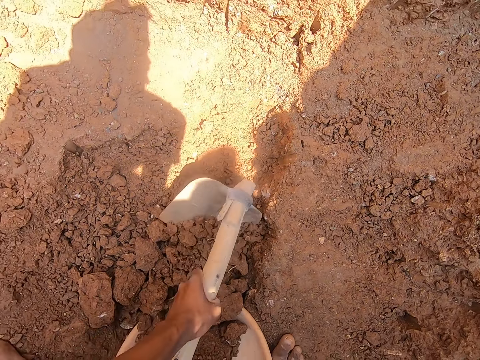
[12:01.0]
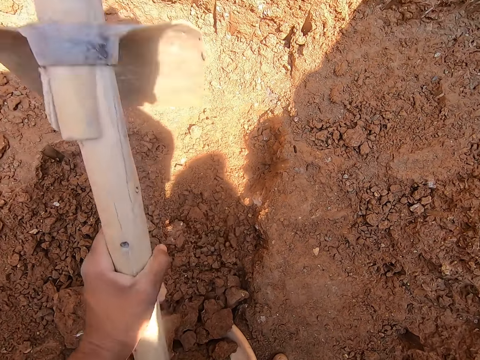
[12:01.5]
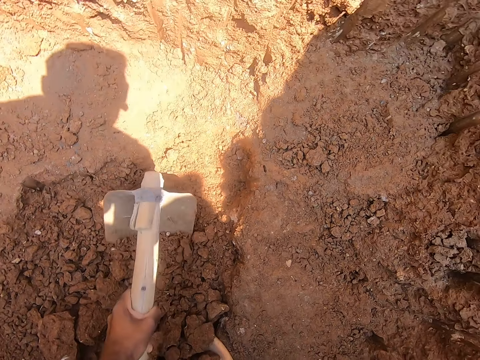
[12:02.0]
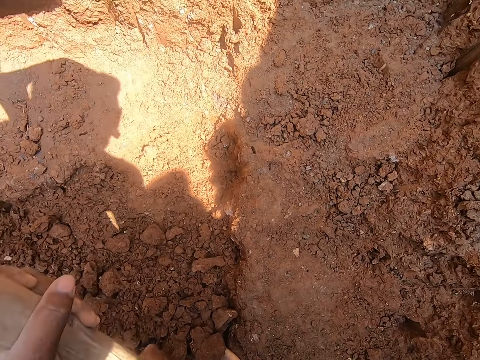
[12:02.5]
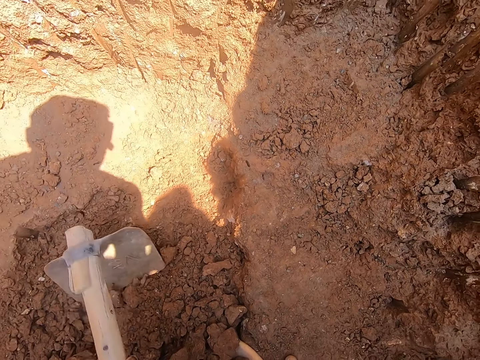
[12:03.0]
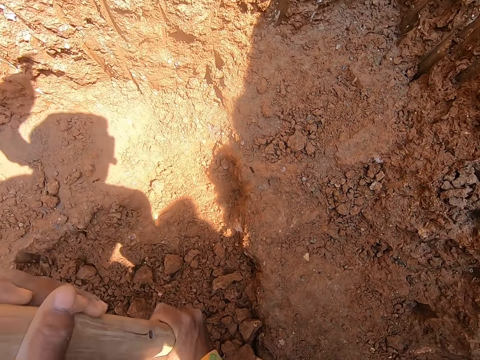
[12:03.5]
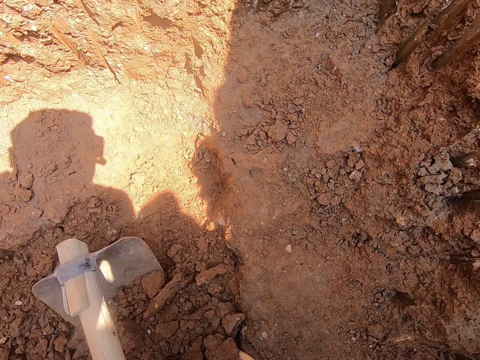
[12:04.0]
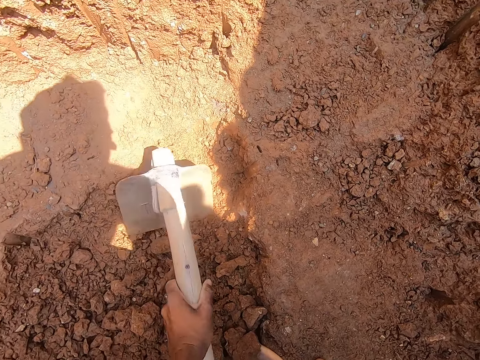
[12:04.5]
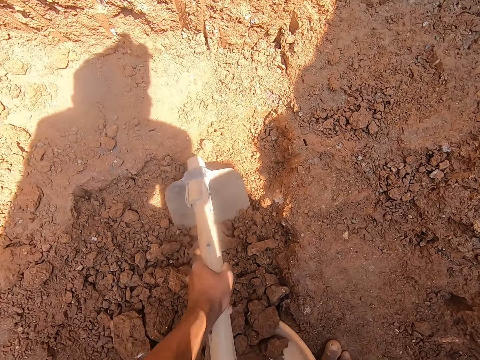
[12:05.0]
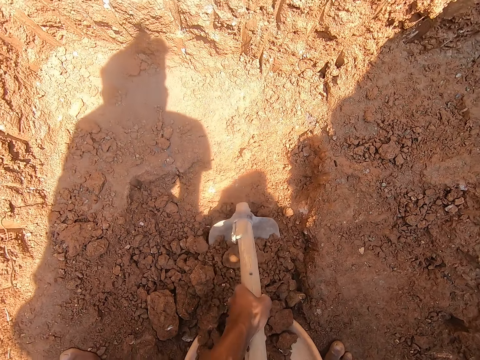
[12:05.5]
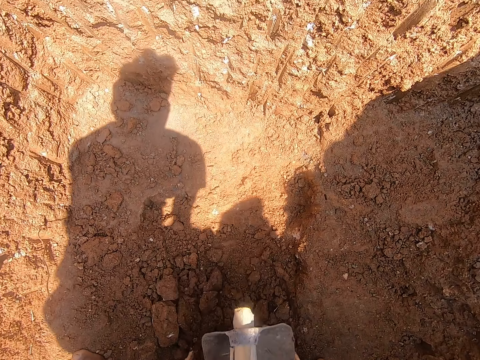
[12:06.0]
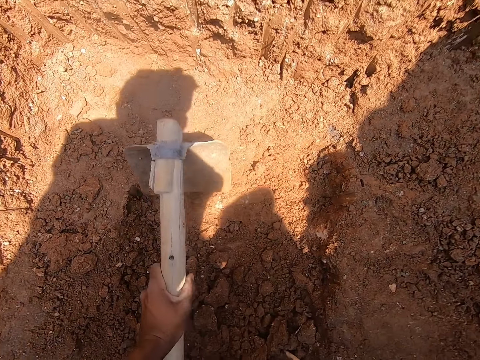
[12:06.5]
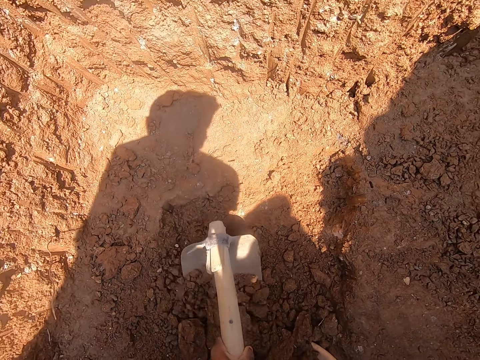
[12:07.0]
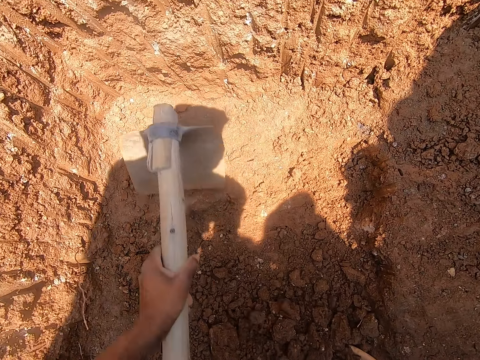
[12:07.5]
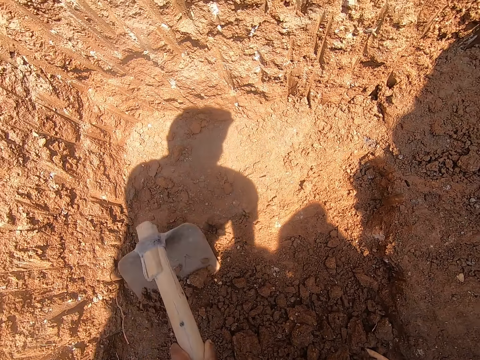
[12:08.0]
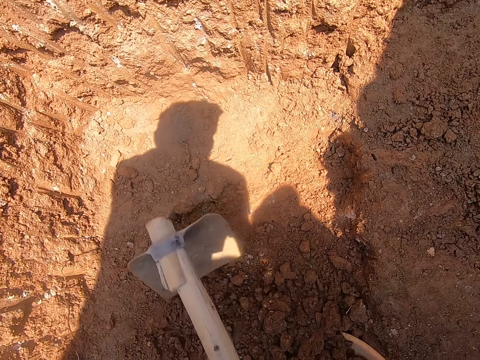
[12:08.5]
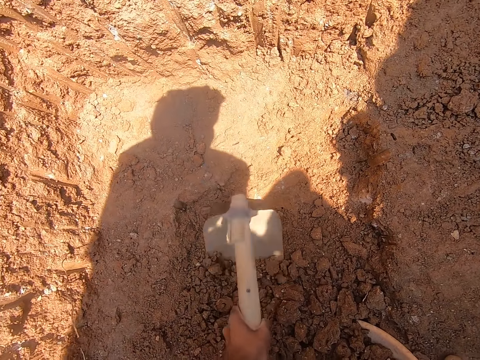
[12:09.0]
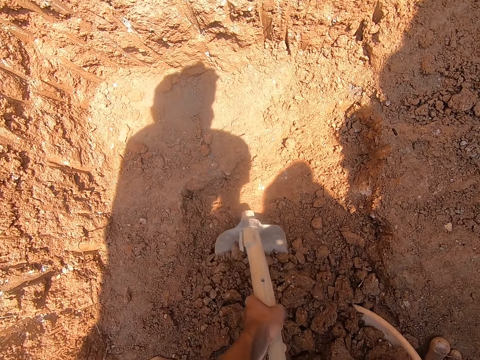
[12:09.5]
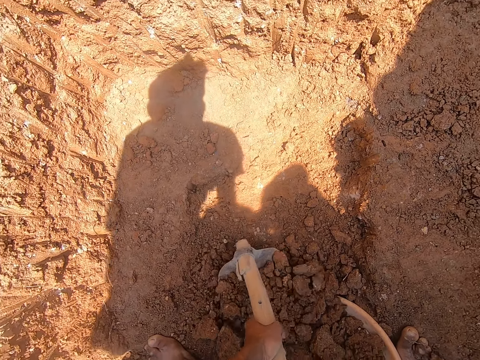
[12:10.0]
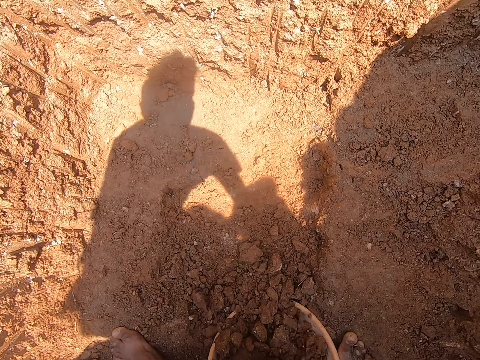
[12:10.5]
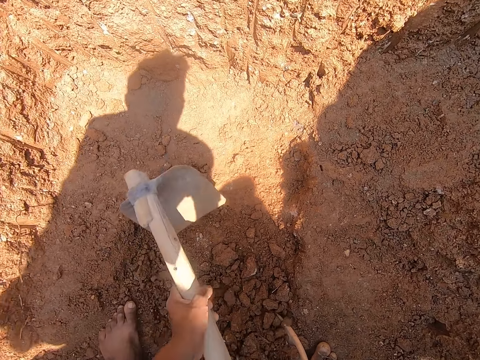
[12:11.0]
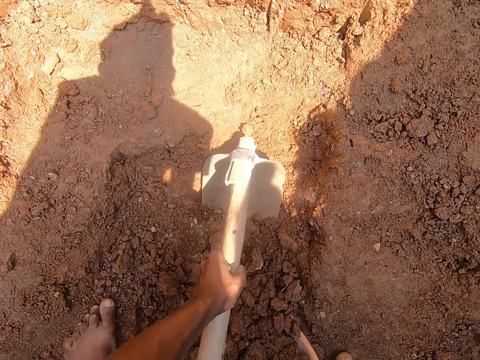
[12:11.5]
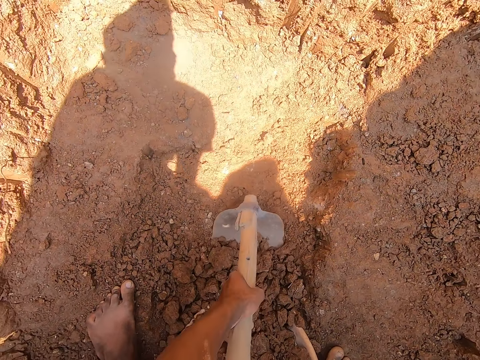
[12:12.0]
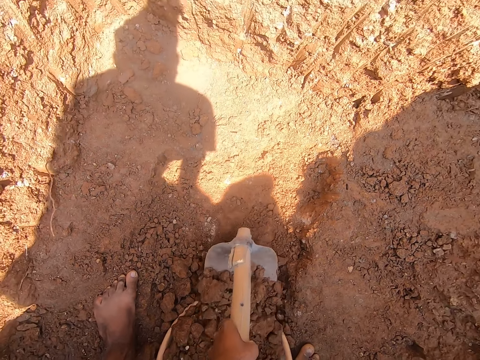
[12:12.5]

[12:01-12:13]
The camera wearer pushes hardened soil from the pit in the head pan with the hoe in both hands.

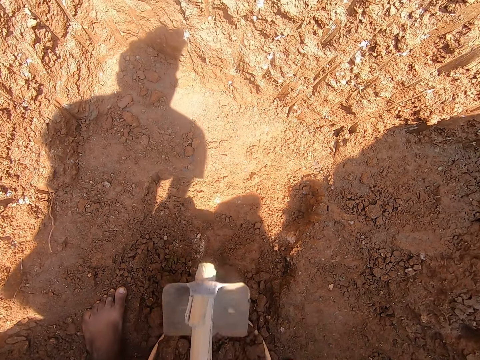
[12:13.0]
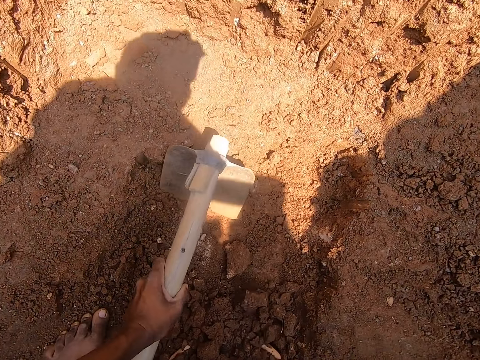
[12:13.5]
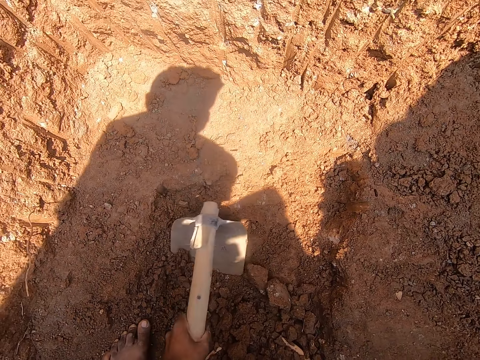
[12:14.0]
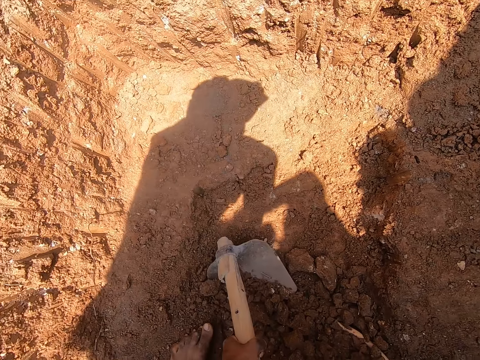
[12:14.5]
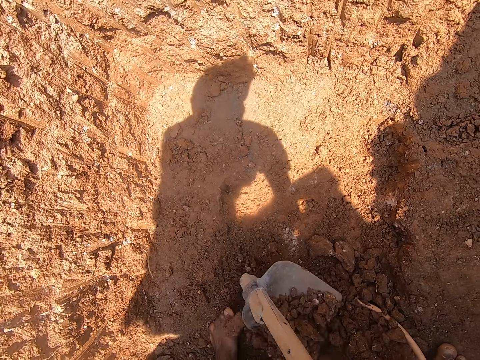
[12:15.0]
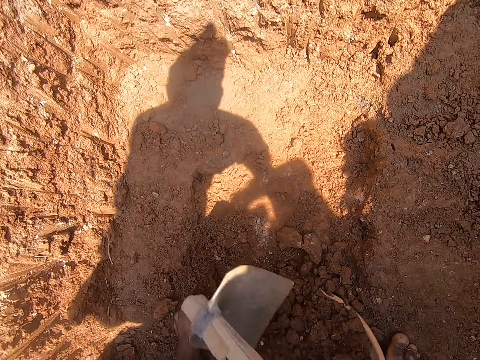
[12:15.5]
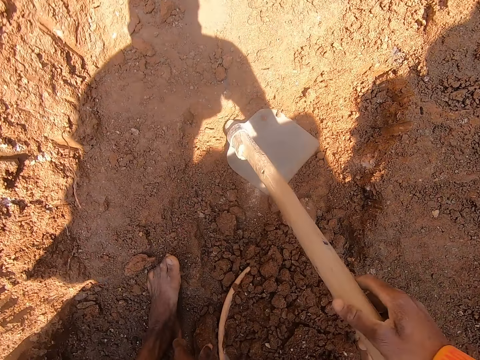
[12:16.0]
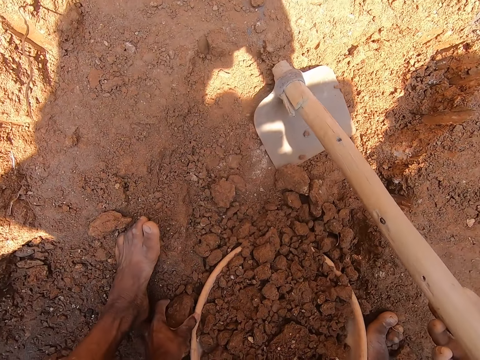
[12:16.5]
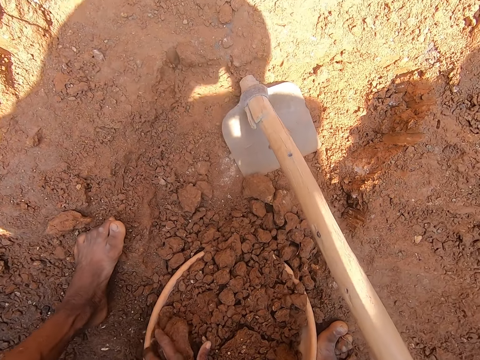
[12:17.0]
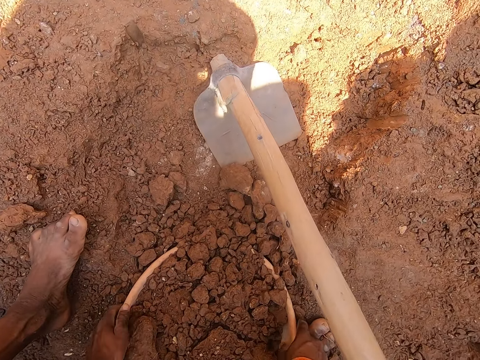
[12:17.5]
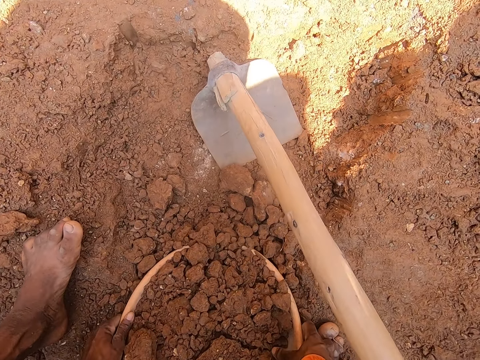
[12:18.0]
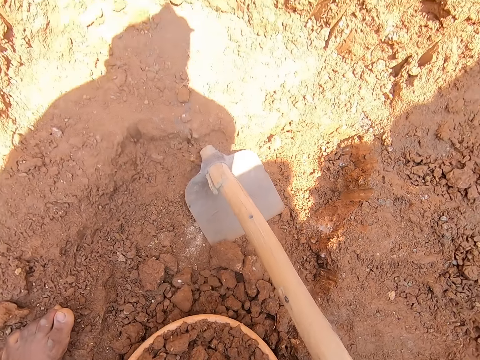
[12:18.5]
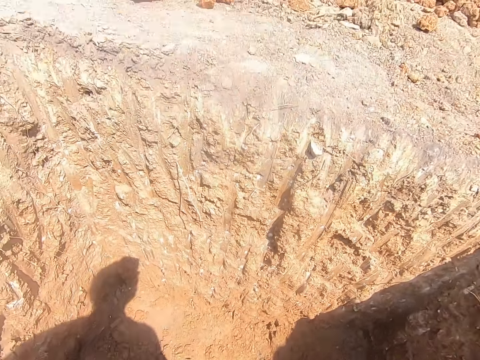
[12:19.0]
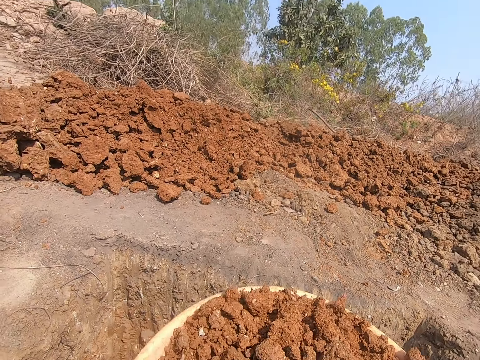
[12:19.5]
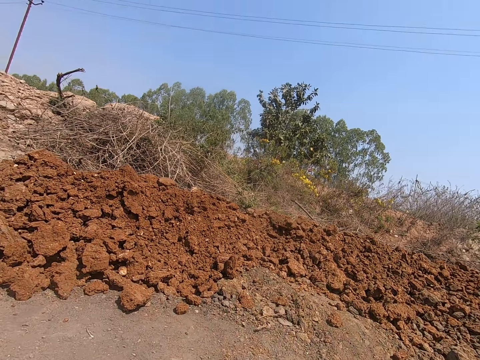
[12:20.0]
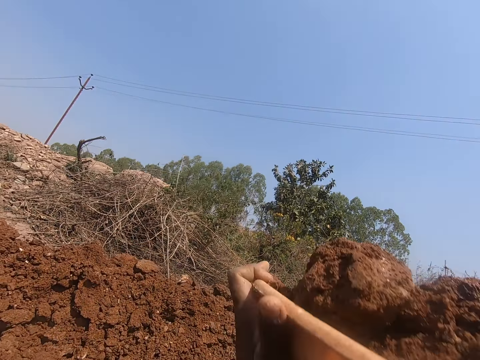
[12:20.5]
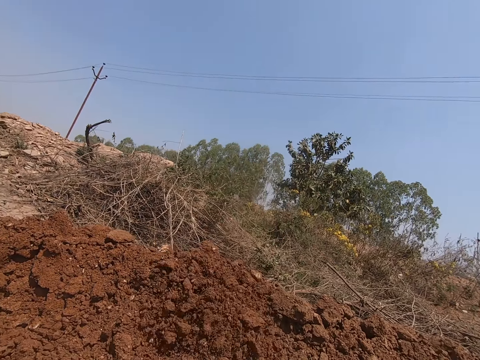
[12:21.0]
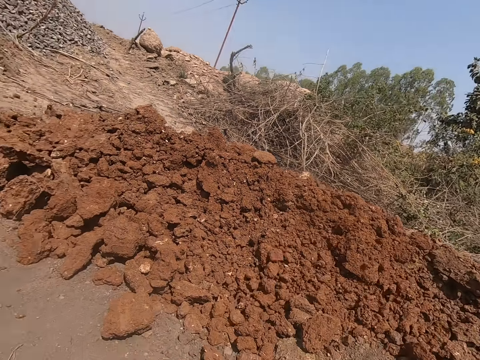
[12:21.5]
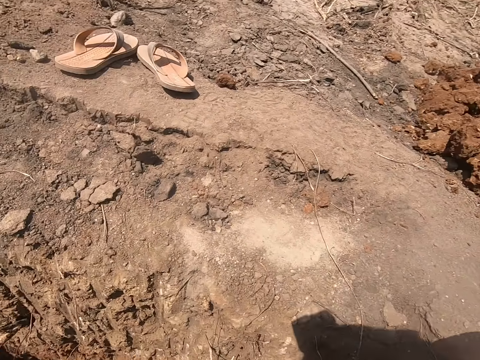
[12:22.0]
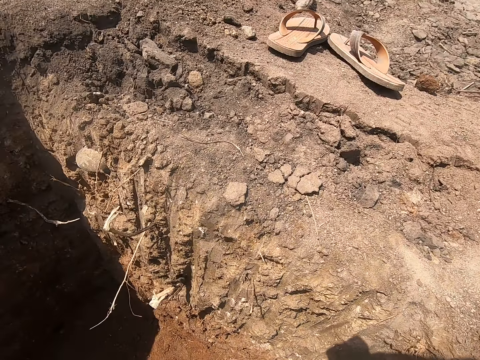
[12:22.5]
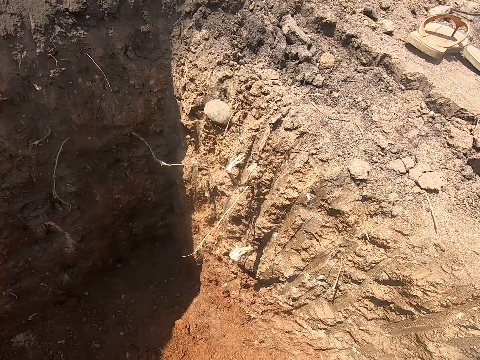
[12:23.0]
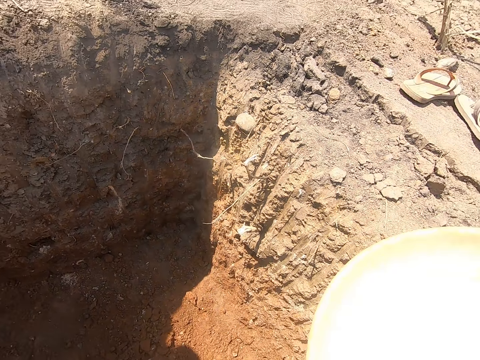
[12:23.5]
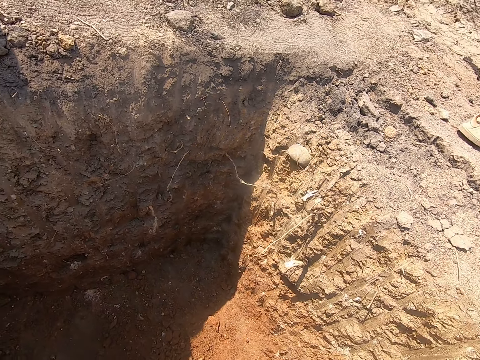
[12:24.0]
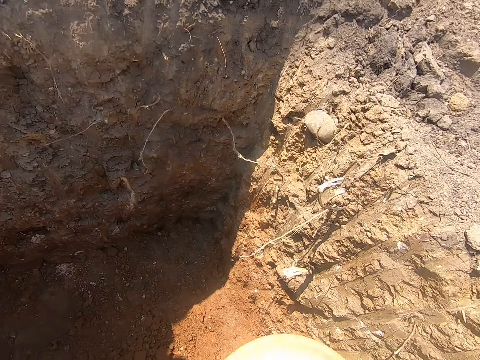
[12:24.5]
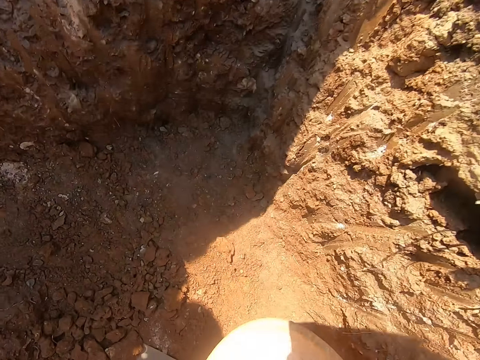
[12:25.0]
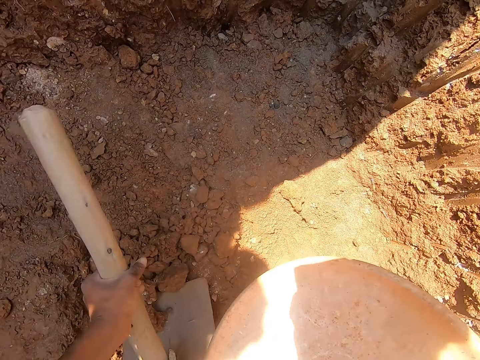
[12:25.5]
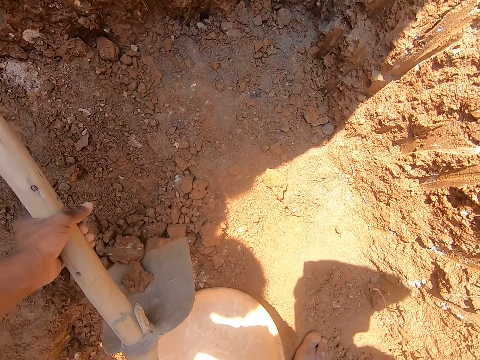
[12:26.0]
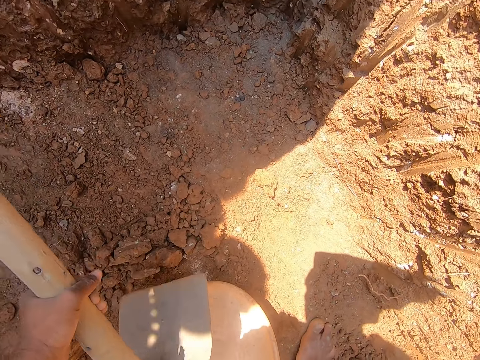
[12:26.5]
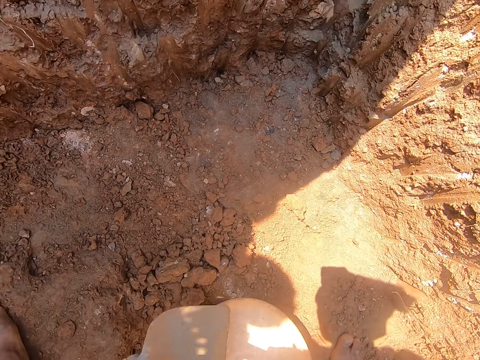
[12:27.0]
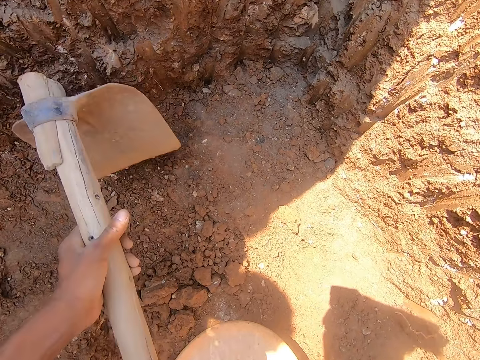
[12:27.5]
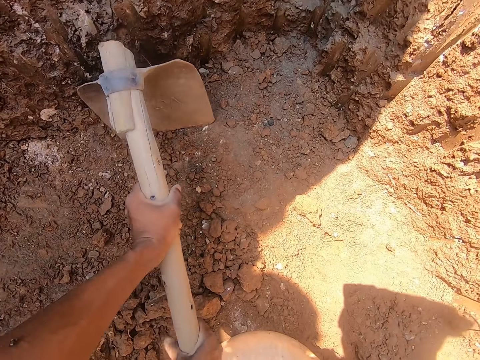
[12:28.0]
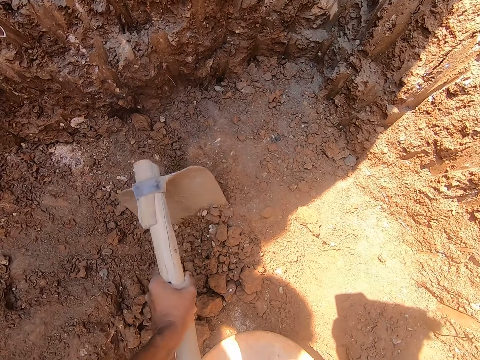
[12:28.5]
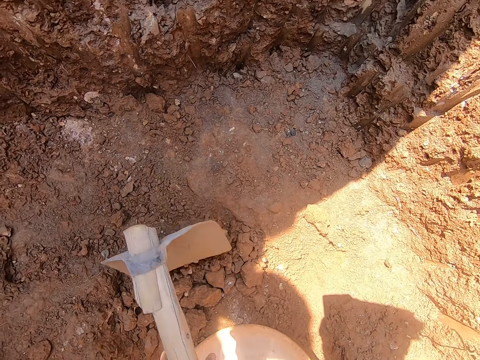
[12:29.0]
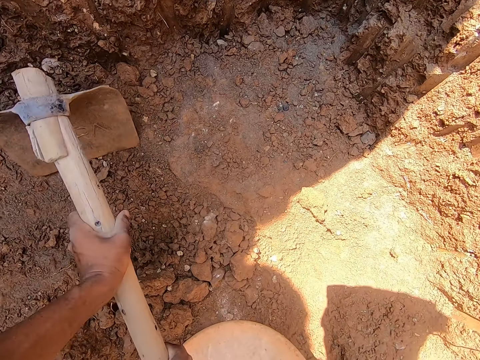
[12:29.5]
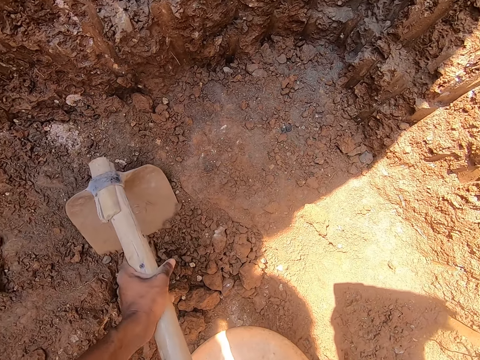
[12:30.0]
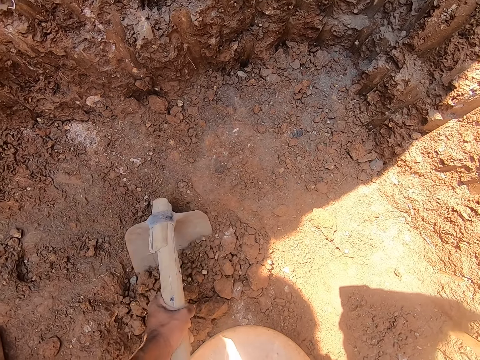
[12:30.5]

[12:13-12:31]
The camera wearer drops the hoe or shovel in the pit with his right hand. He carries the basin with soil. He picks the head pan from the pit with both hands. He throws the hardened soil from the head pan on the floor, on the pile of the soil, with both hands. He picks the hoe from the pit with his left hand. He drops the head pan in the pit with his right hand. He gathers hardened soil in the pit with the hoe using both hands. He puts the soil in the basin with the shovel.
